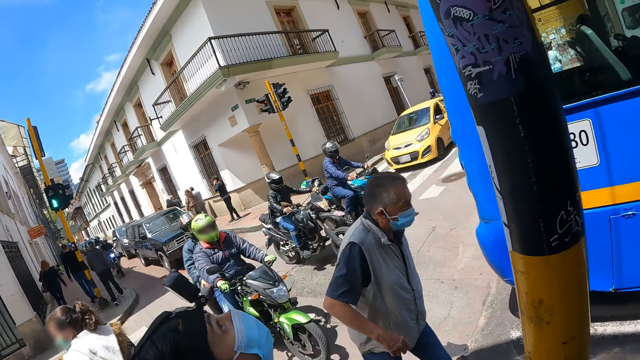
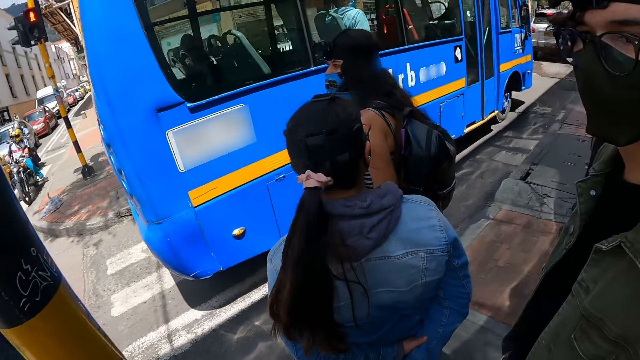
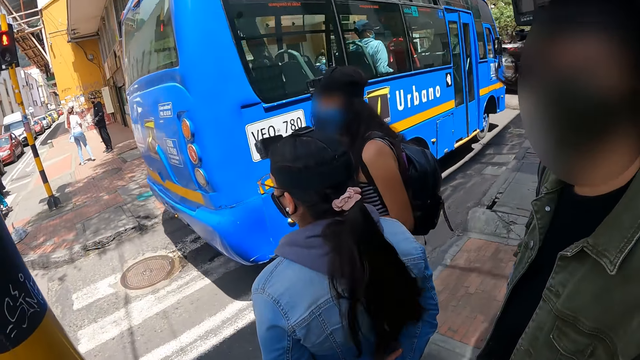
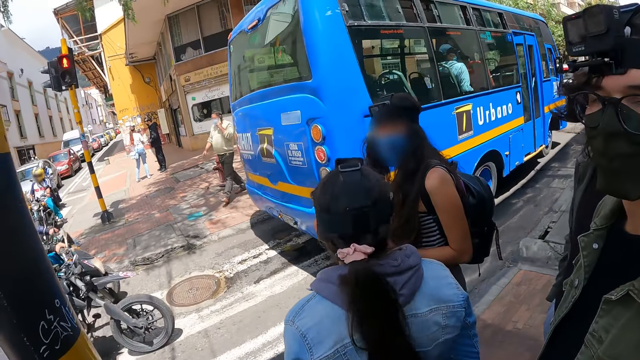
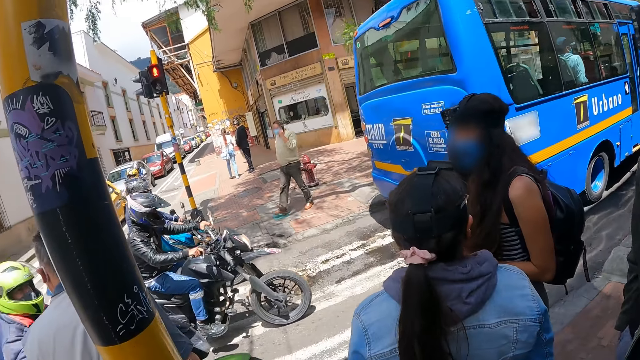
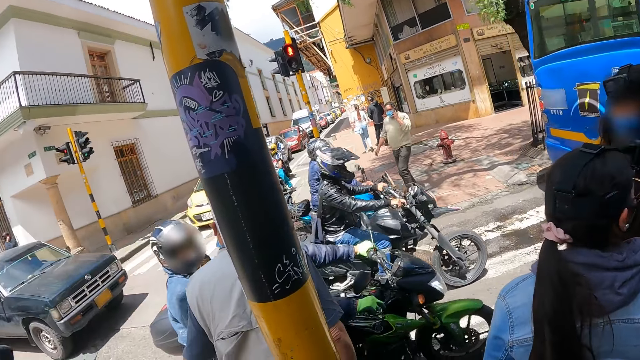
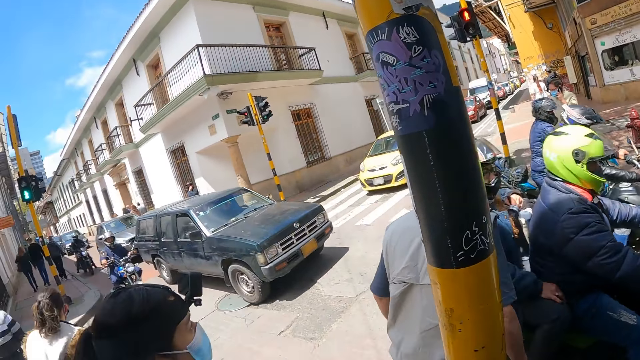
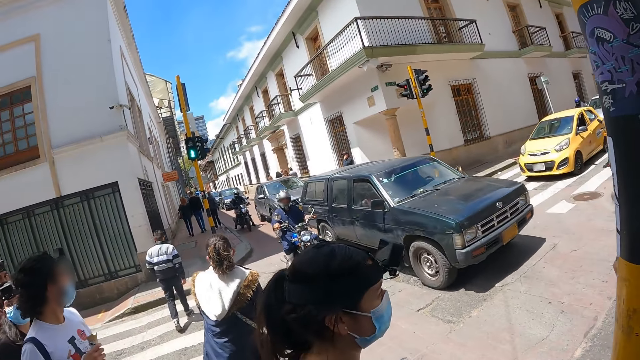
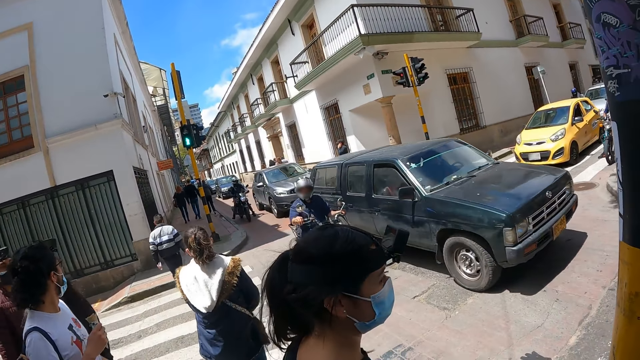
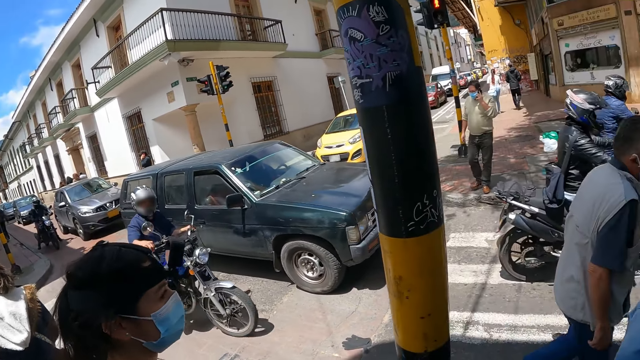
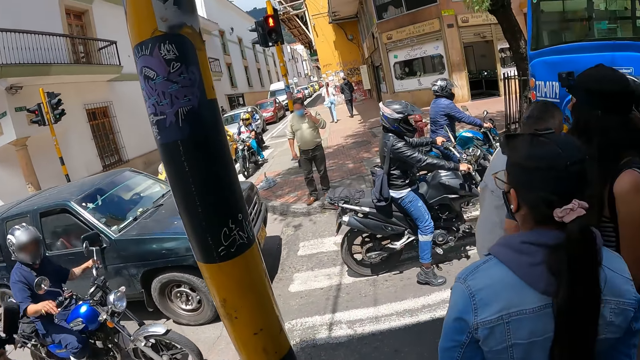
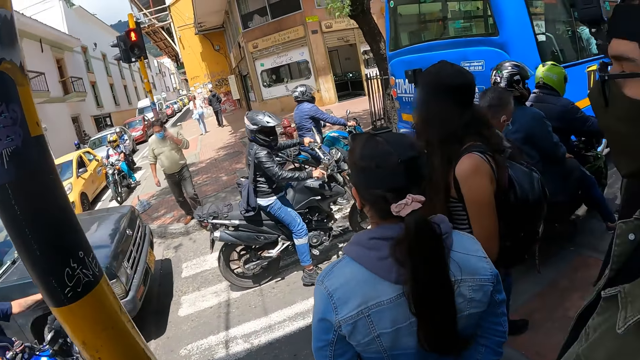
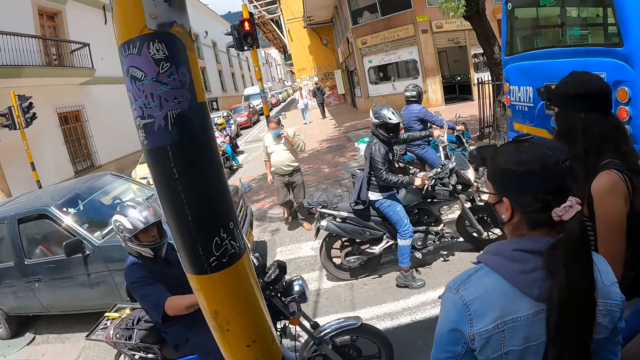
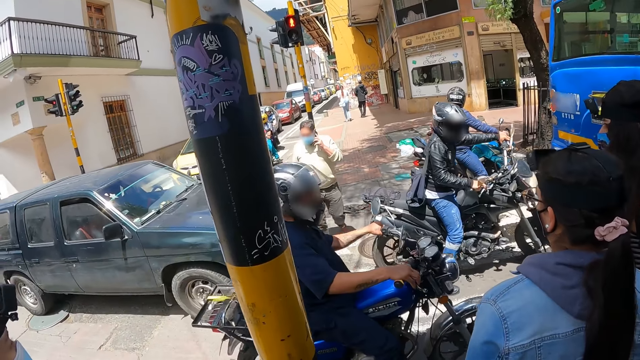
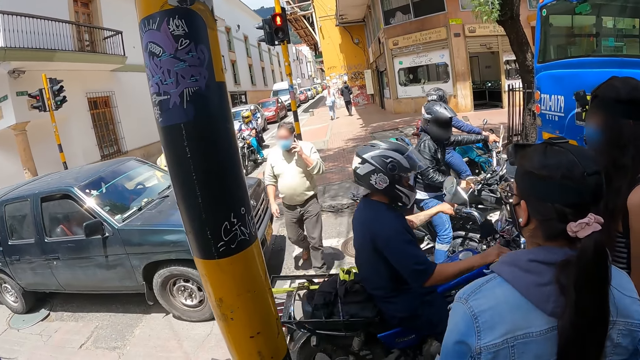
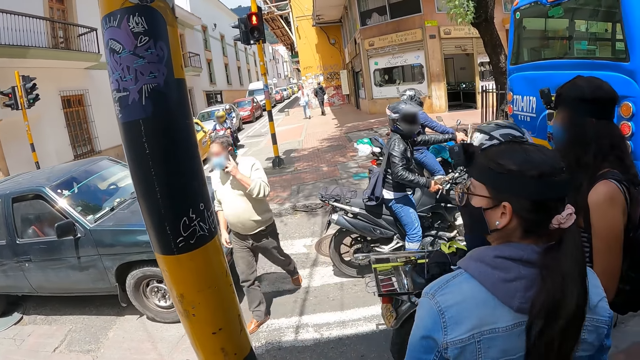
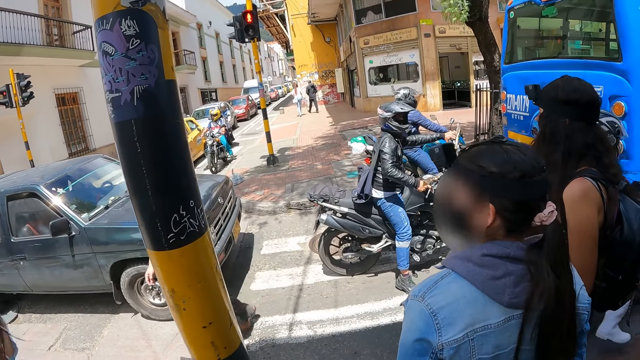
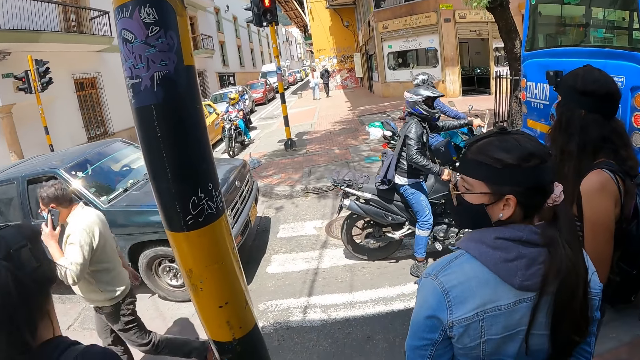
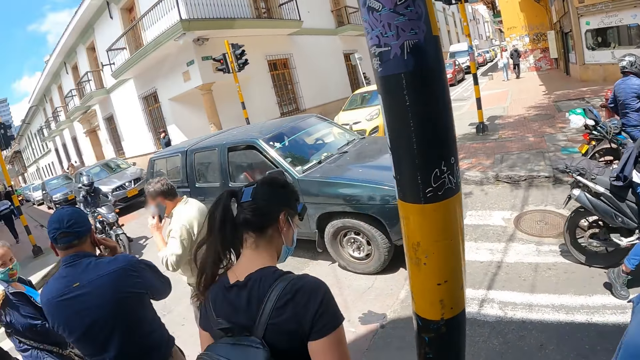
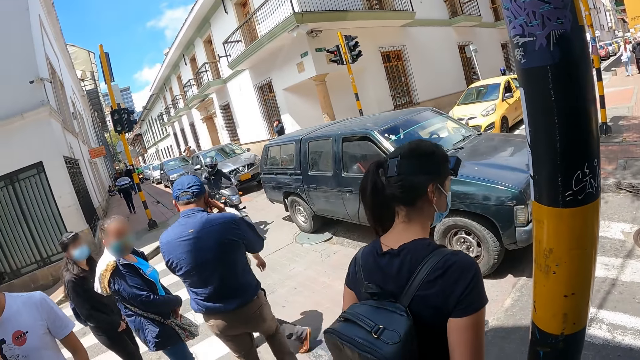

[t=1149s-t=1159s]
The camera wearer looks at a man. They look at the cars on the road.

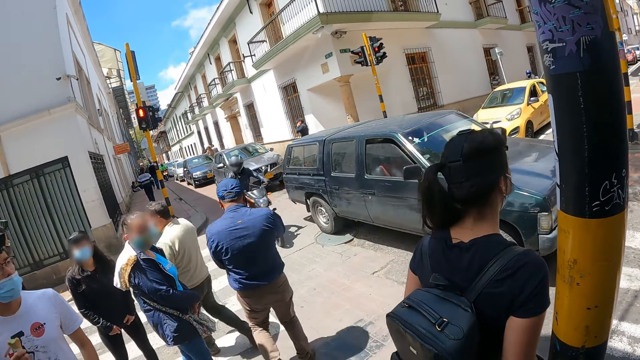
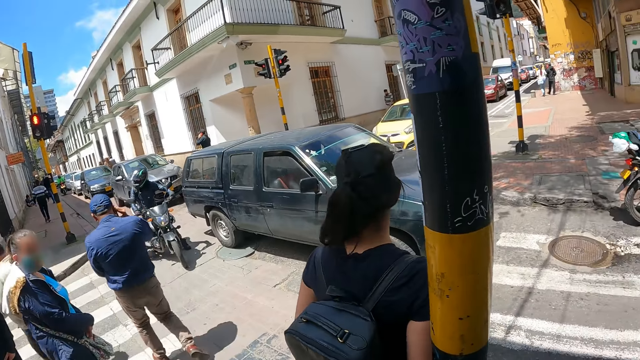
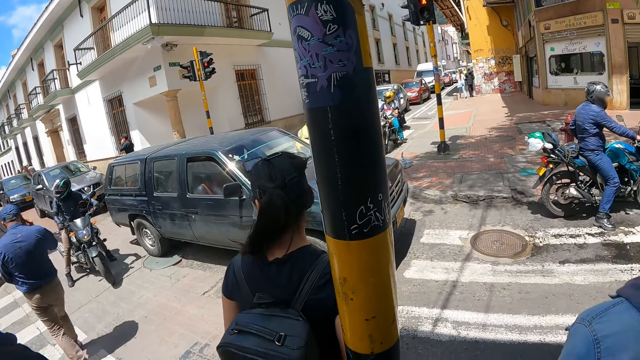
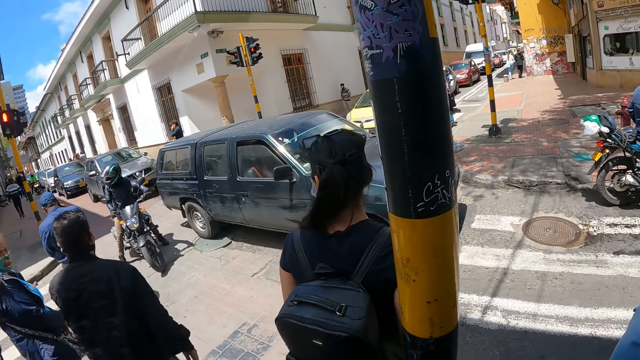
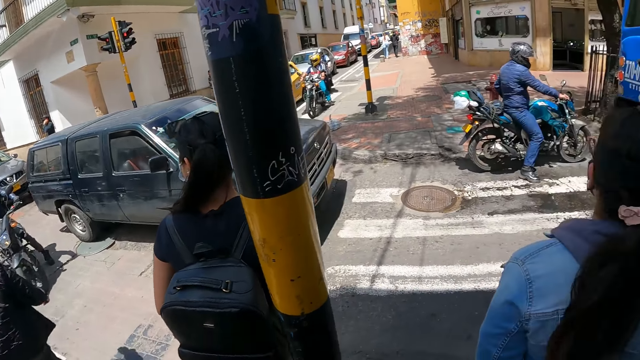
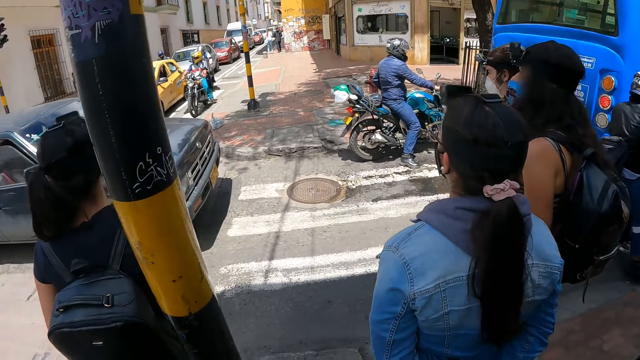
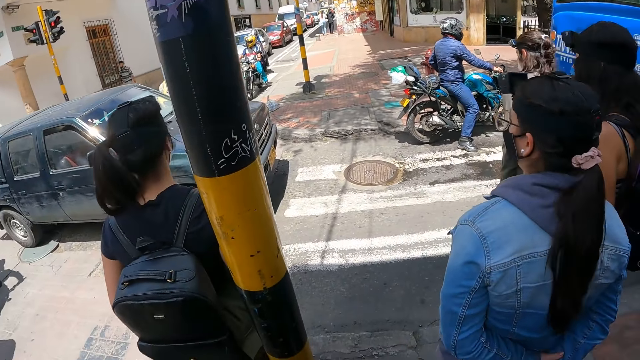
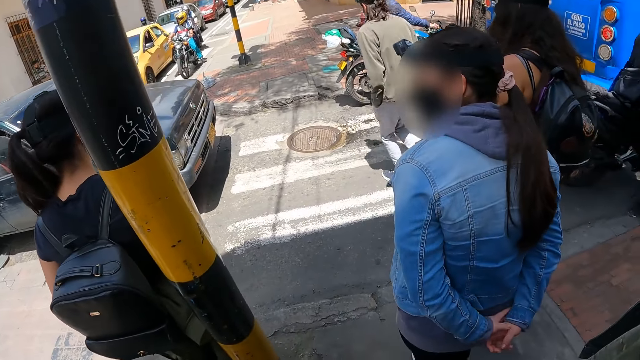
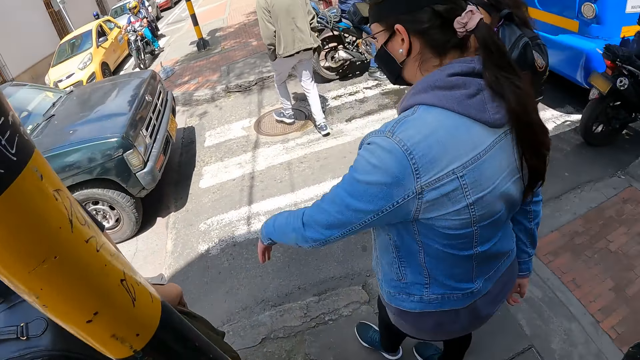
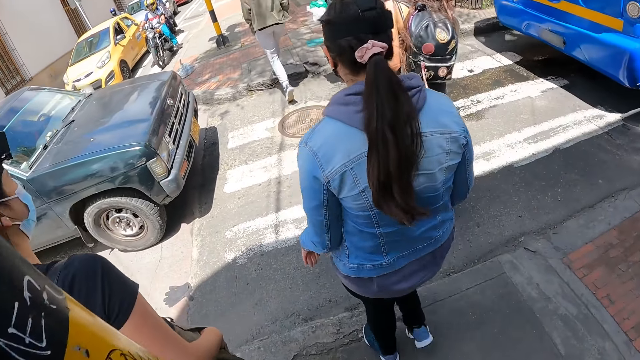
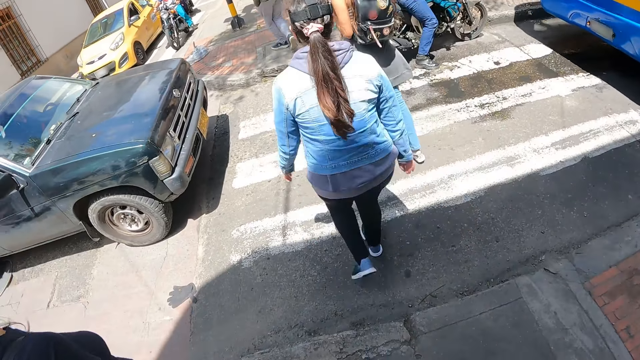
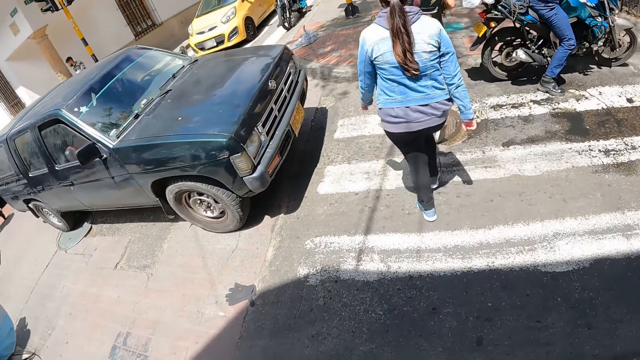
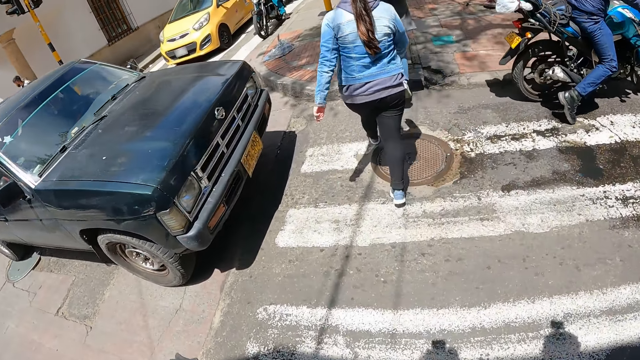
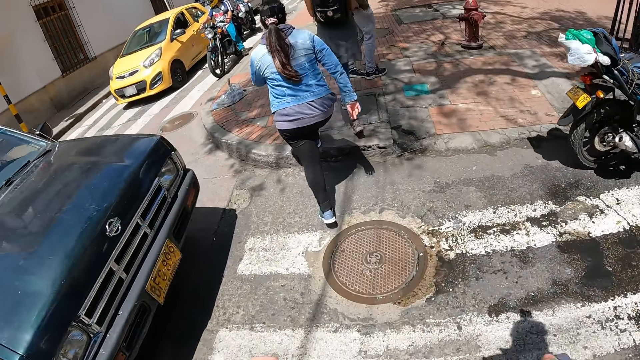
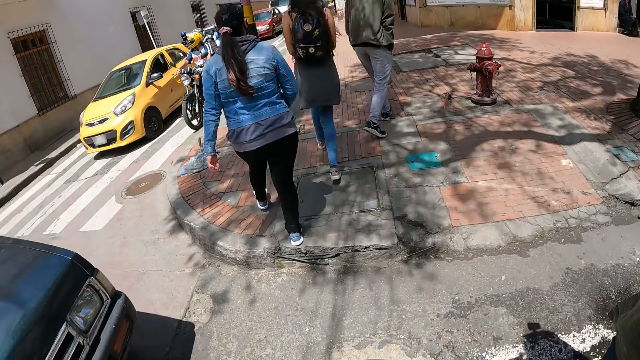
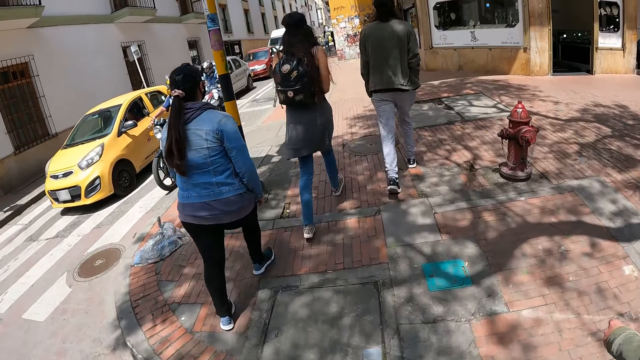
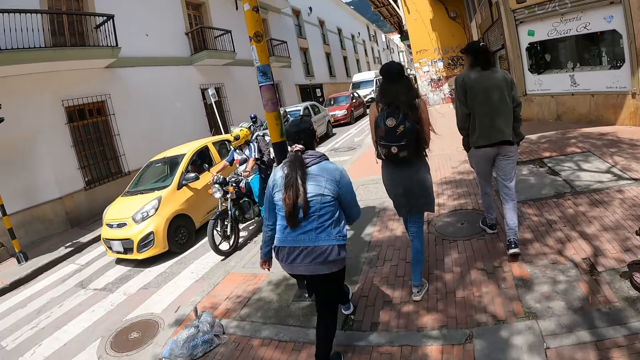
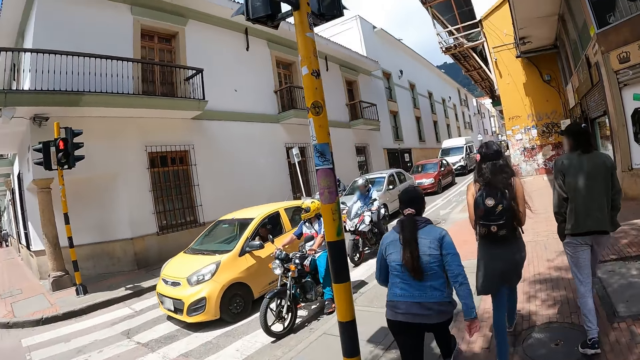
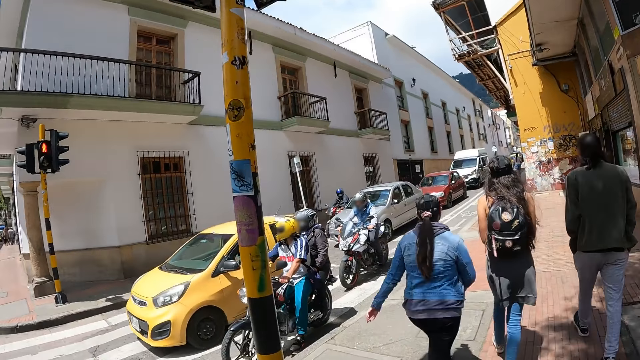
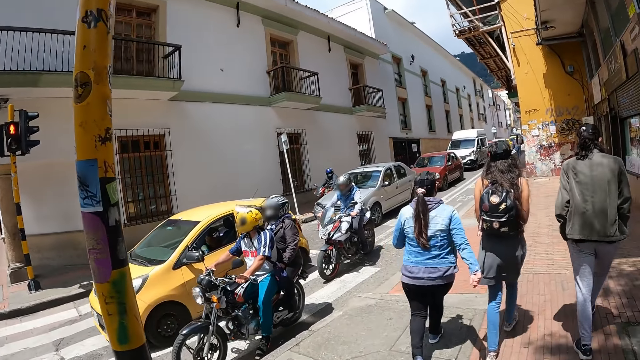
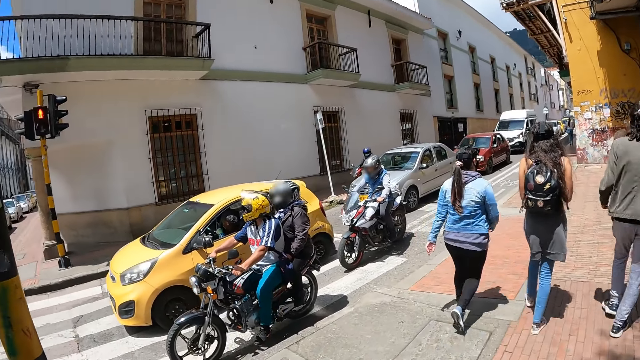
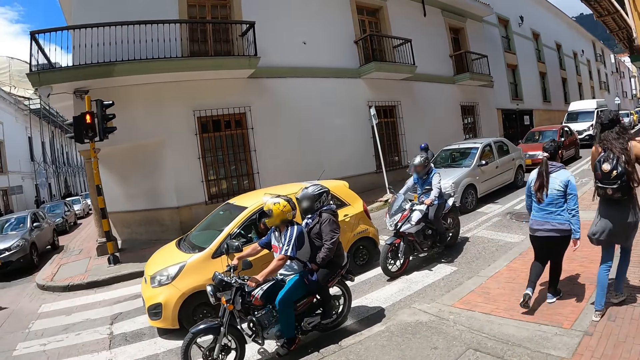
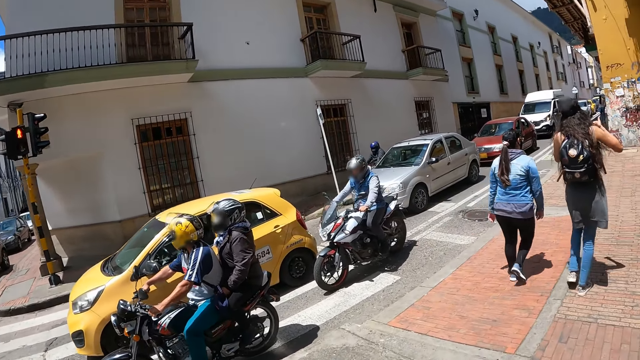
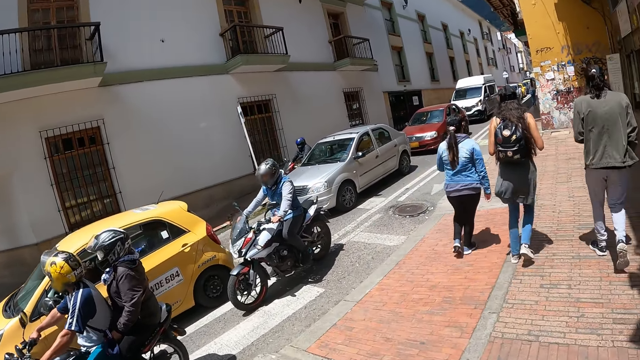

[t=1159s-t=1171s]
The camera wearer looks at the road. They cross the zebra crossing. A woman moves a hand. The camera wearer walks behind the woman.
